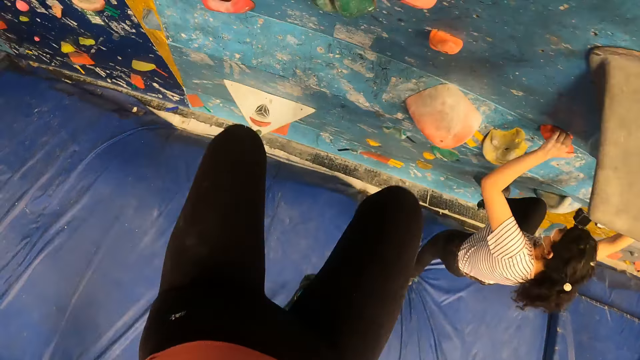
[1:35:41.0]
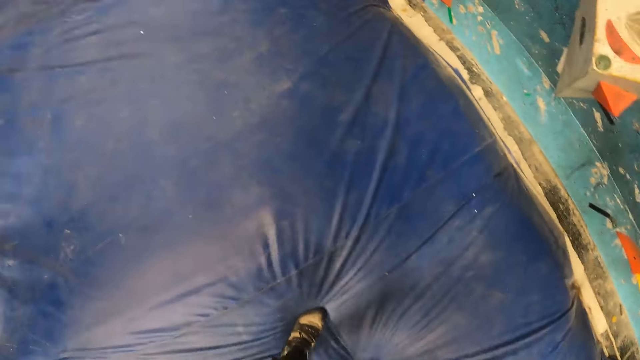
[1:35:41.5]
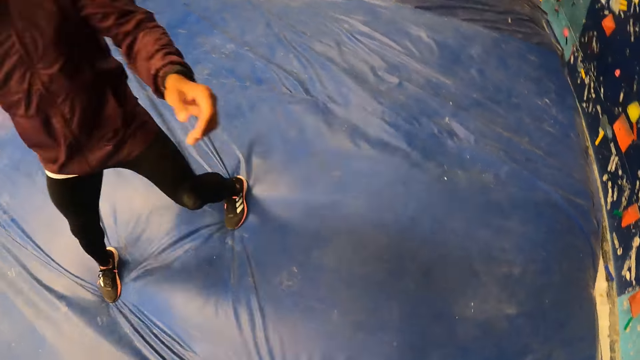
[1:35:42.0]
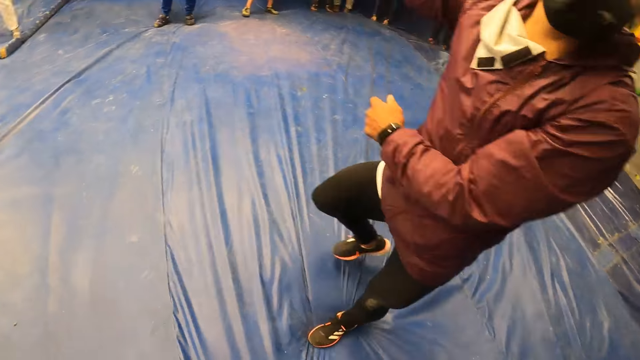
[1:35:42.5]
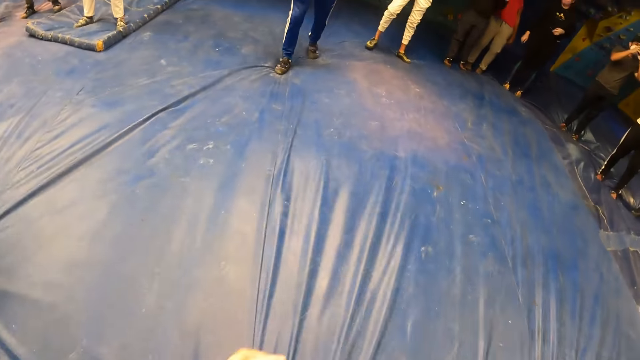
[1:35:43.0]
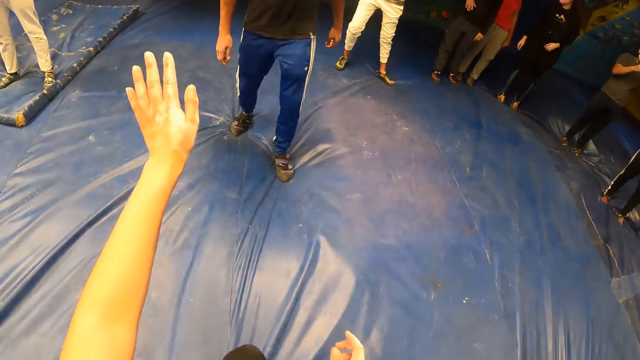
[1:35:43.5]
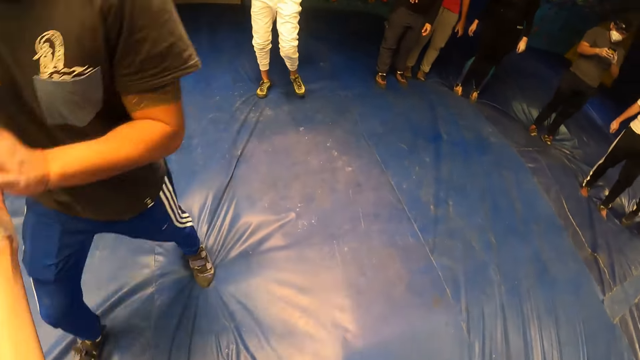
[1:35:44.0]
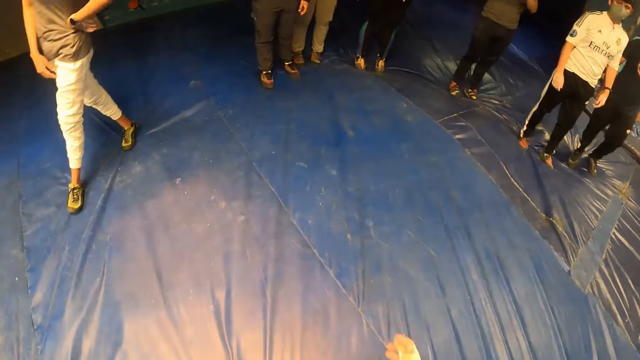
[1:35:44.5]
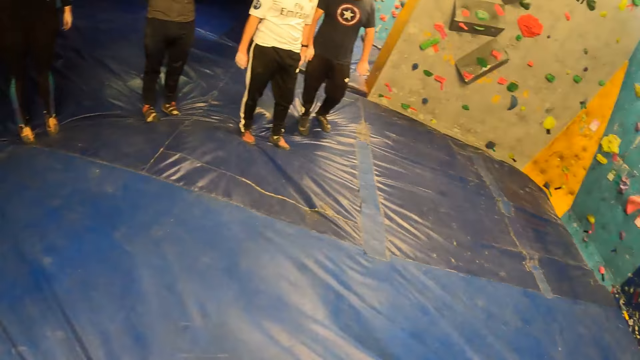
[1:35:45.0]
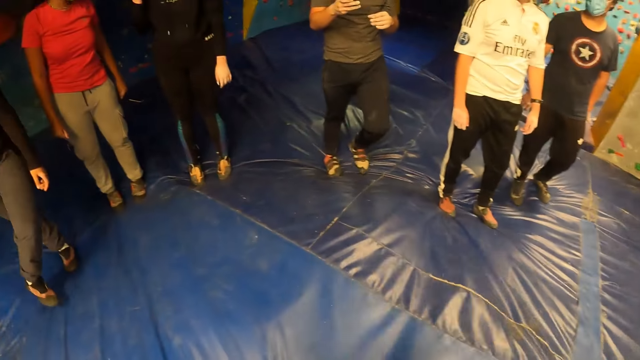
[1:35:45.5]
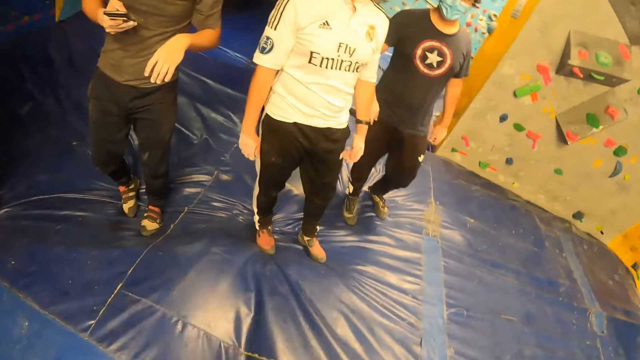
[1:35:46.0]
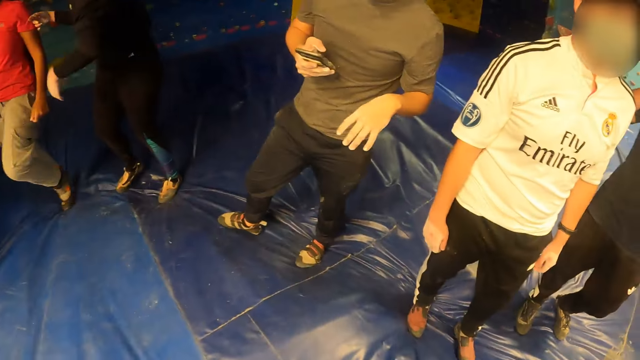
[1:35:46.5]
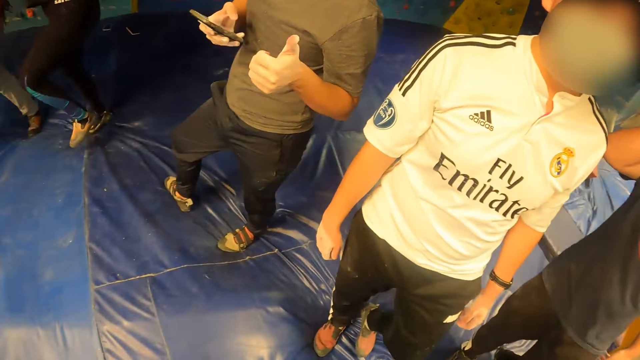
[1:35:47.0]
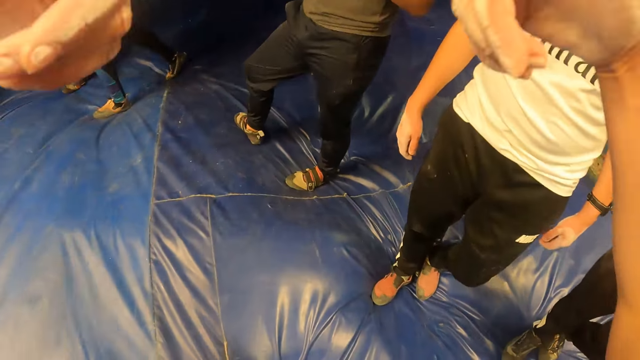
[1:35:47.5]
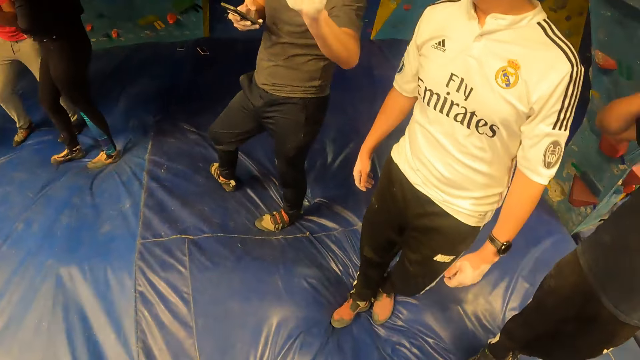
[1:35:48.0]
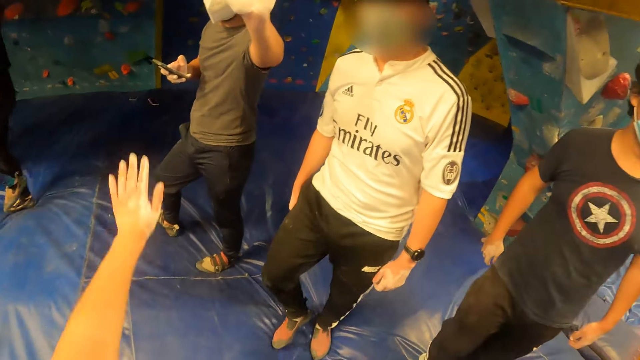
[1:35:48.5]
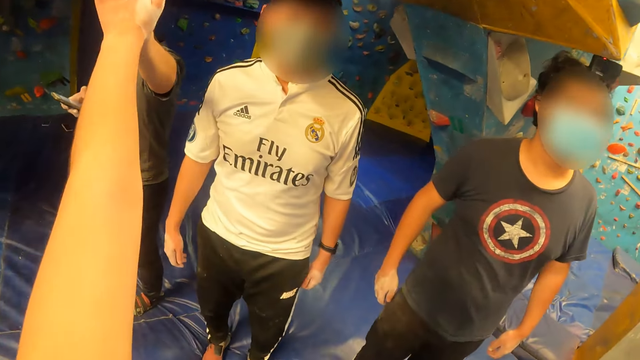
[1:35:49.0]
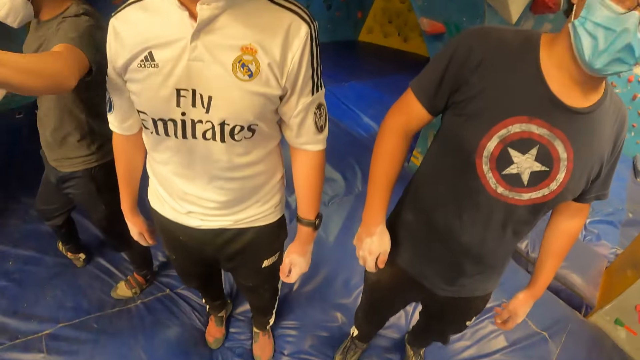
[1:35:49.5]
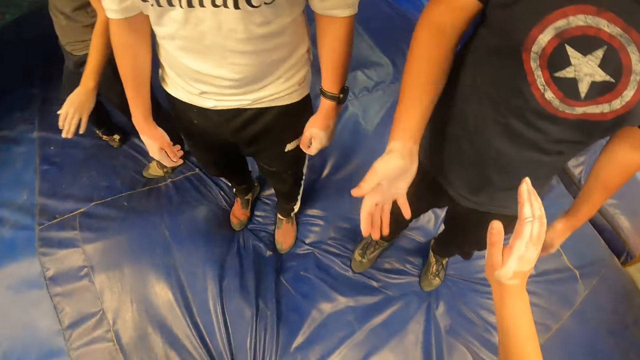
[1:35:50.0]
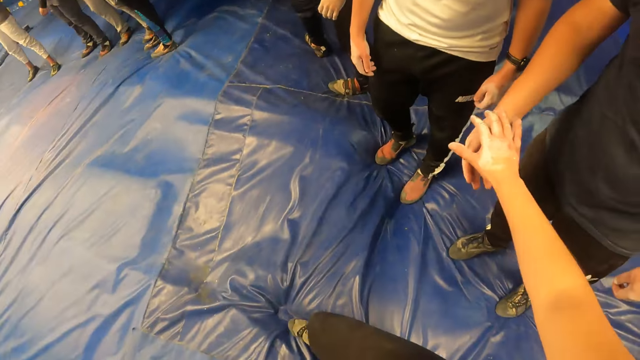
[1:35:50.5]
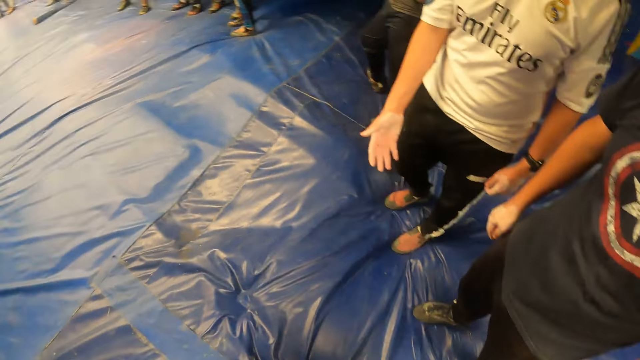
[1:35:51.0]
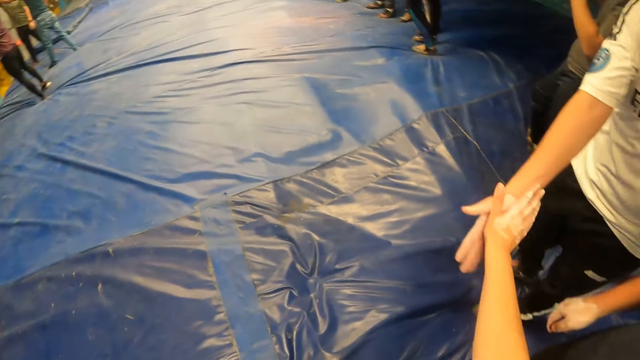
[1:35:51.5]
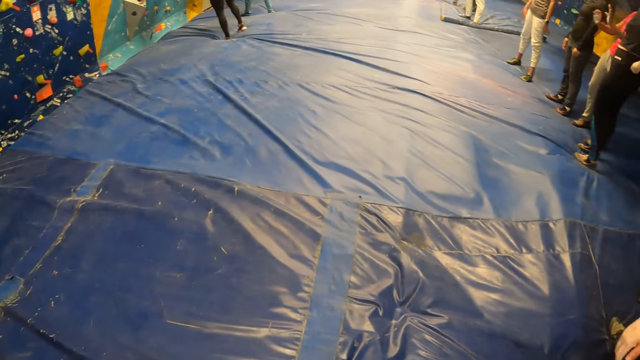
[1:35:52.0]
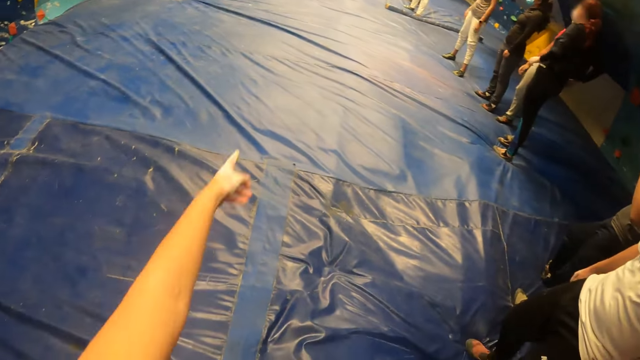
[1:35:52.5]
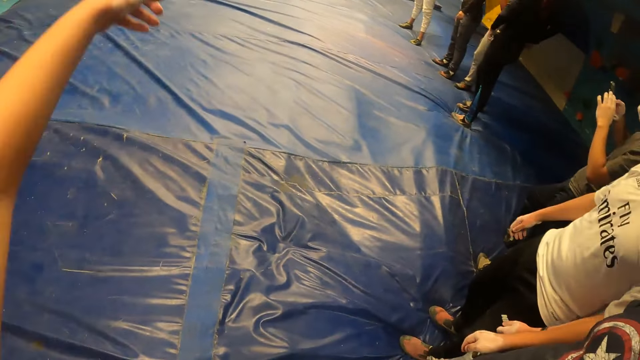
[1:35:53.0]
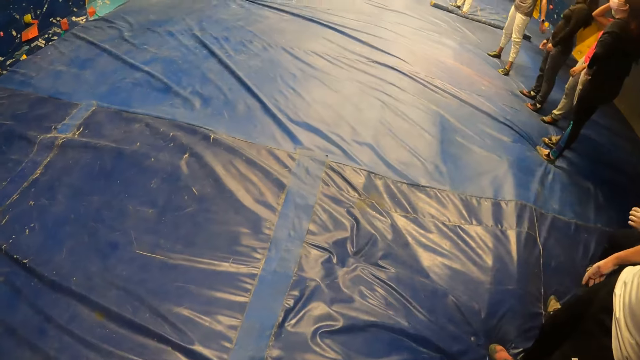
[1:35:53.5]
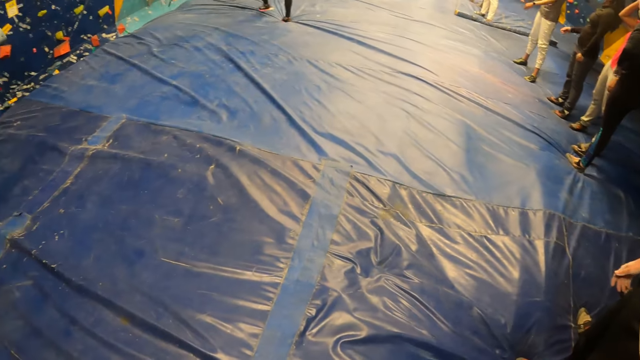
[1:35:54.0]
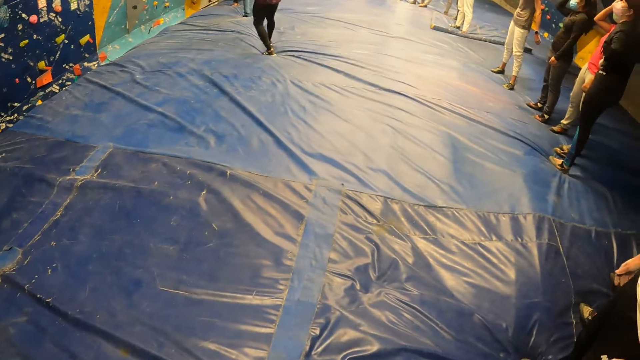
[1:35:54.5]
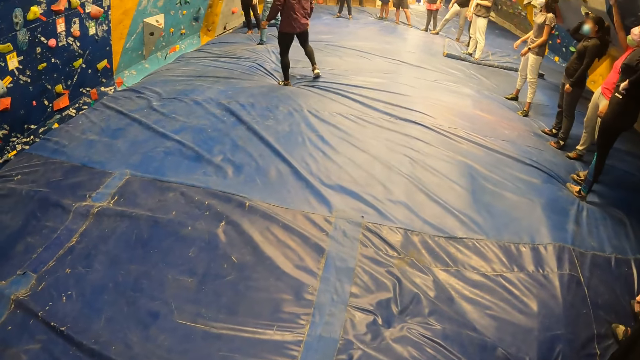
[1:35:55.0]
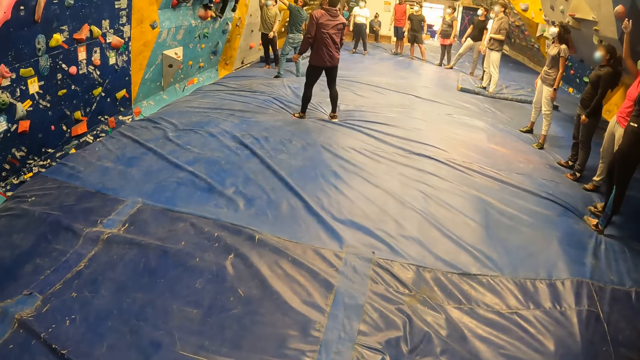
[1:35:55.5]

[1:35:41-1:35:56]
The camera wearer jumps on the climbing wall mat. He falls off the climbing wall. He interacts with a man. He walks. He touches another man on his right hand with his left hand. He interacts with the second man. He walks. He interacts with a third man. He touches the third man on his right hand with his left hand. He touches a fourth man on his right hand with his right hand. He interacts with the fourth man. He touches a fifth man on his right hand with his right hand. He interacts with the fifth man. He lifts the left hand. He looks around.

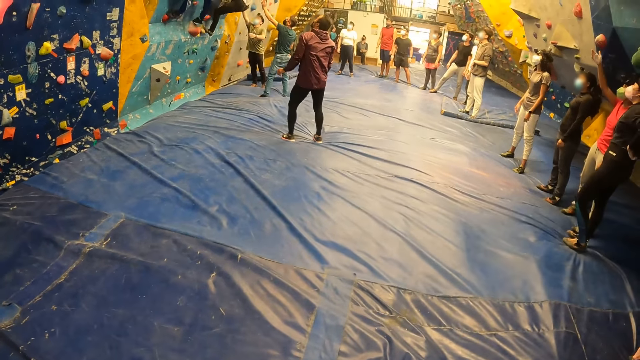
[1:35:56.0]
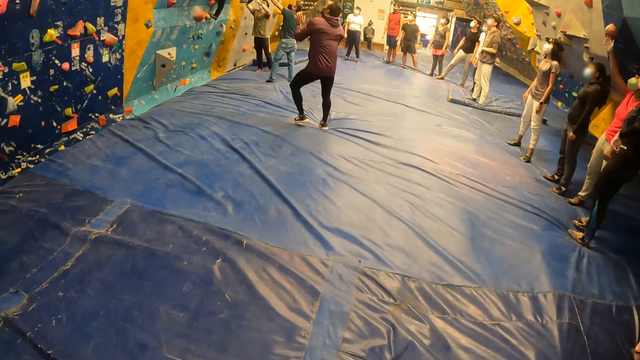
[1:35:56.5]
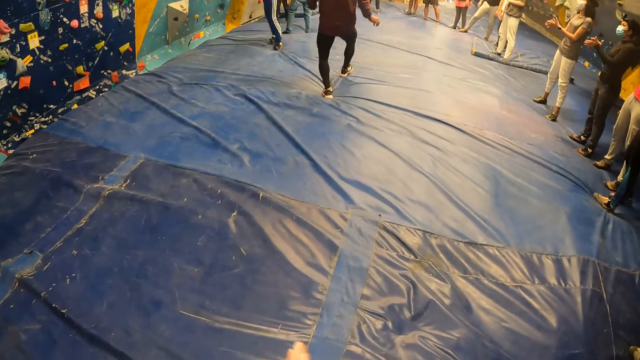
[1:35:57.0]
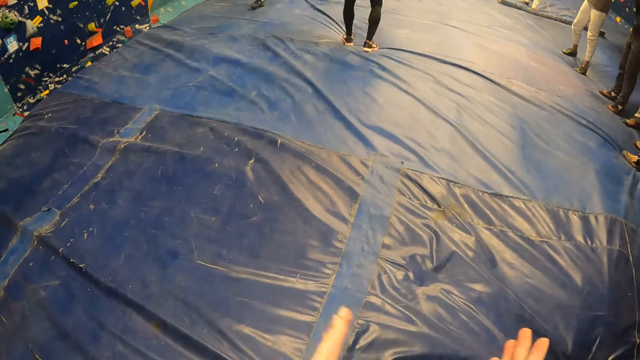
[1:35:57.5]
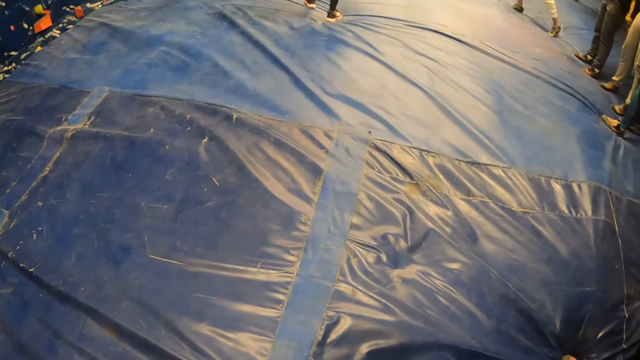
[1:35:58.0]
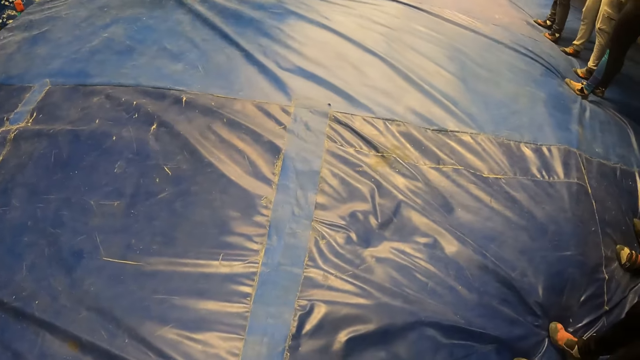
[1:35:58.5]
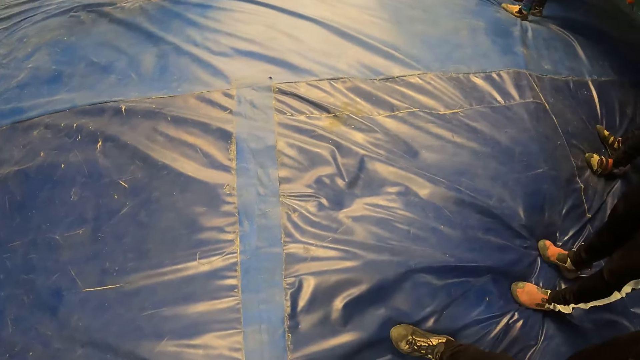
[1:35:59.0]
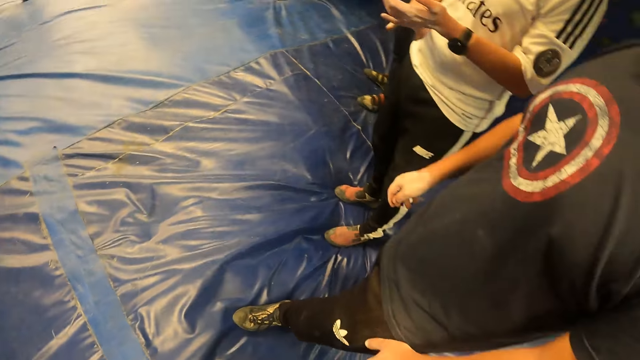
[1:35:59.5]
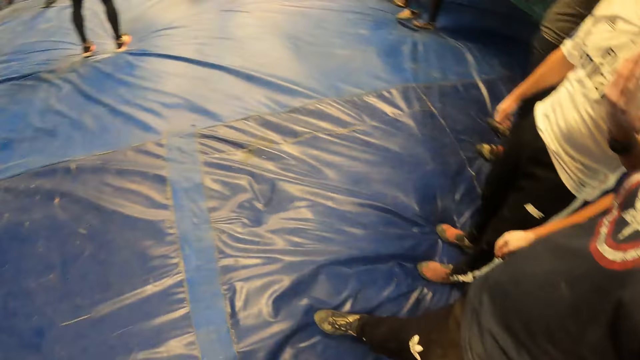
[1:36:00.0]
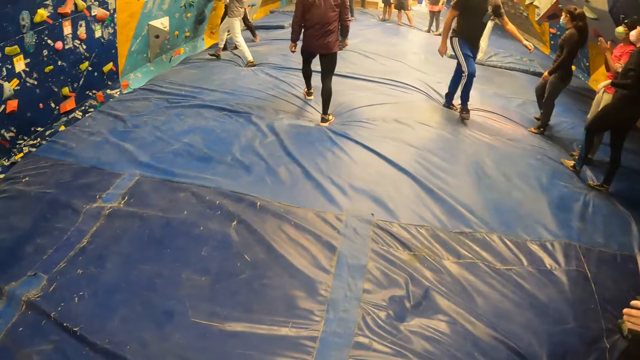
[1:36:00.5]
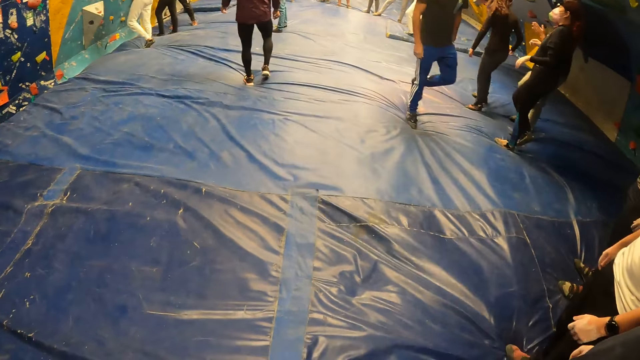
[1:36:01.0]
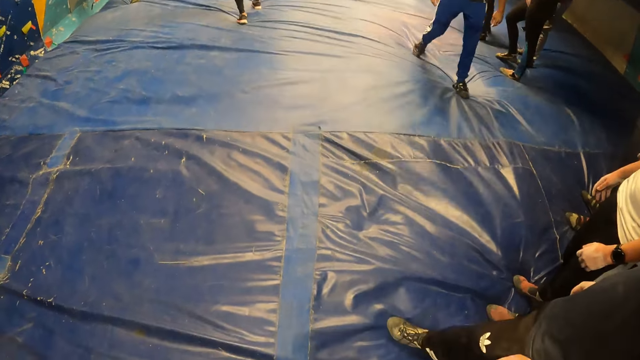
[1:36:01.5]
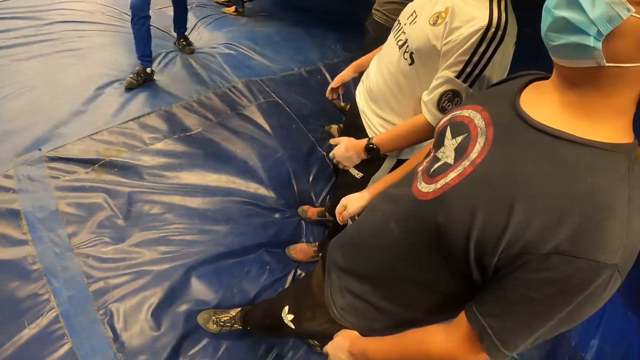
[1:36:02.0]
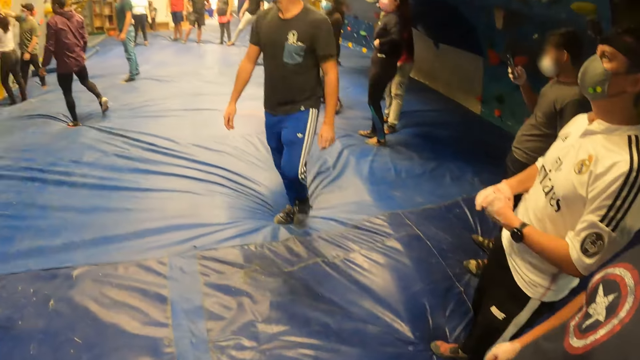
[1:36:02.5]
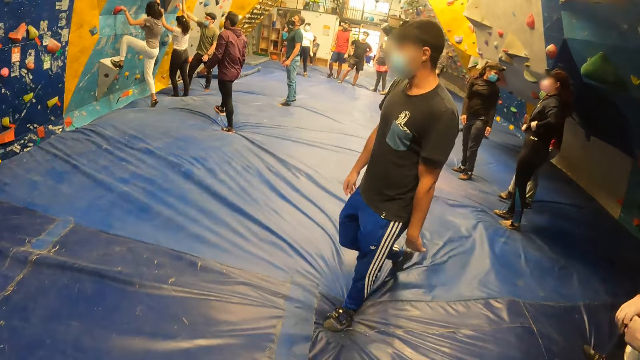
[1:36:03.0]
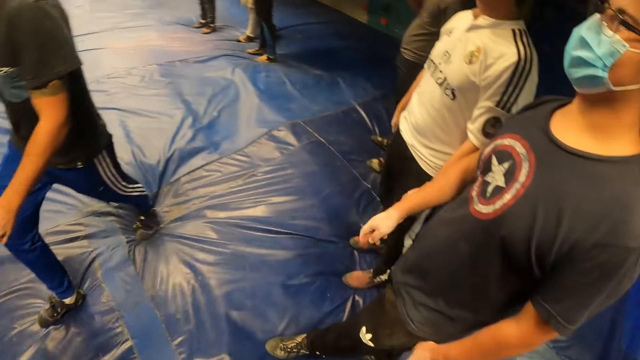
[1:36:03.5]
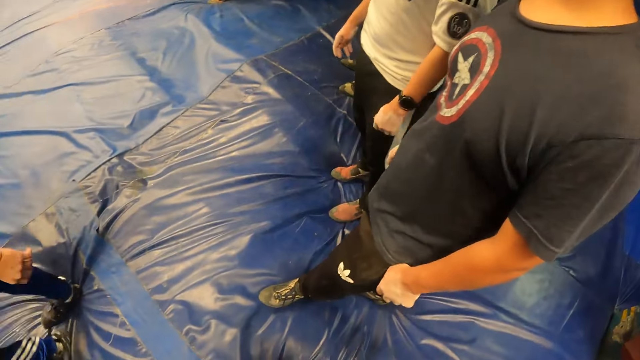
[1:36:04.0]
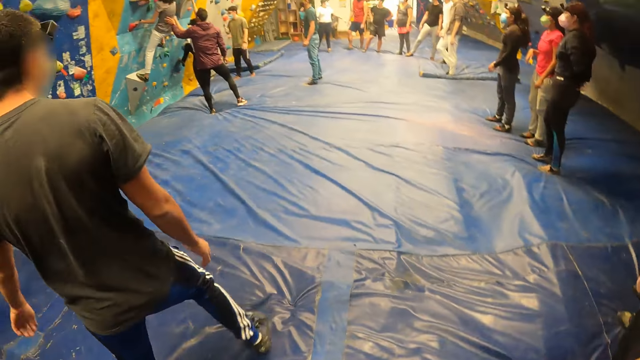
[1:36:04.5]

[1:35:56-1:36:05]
The man jumps on the climbing wall mat. The camera wearer claps. They look around.
